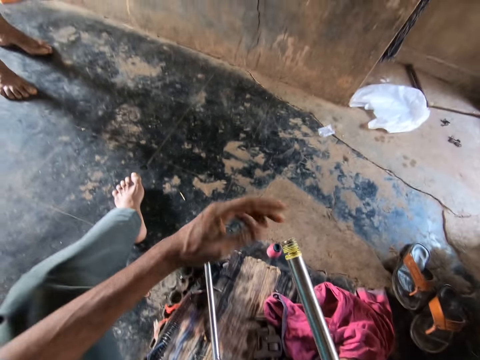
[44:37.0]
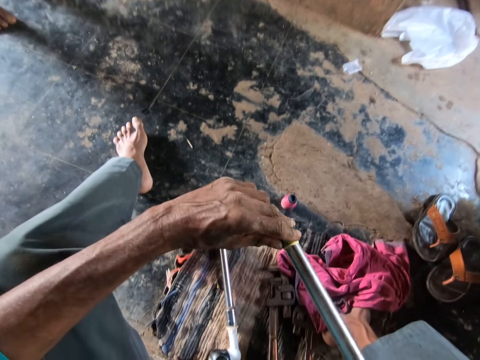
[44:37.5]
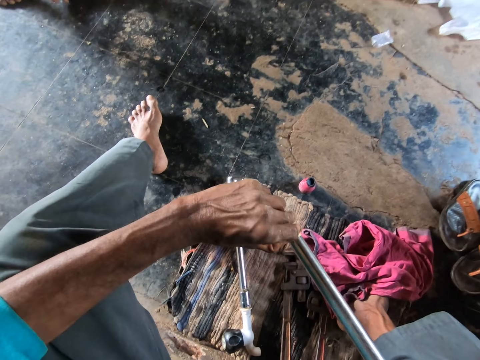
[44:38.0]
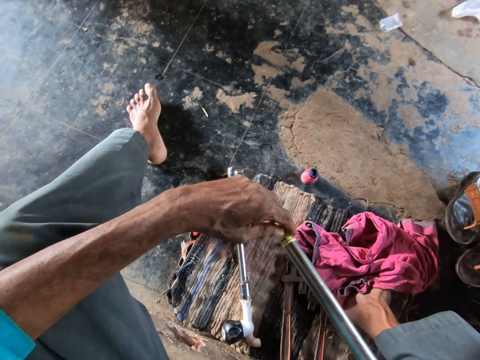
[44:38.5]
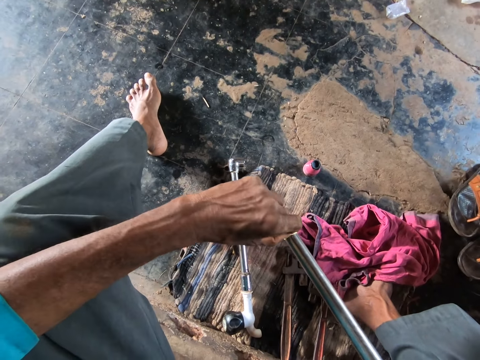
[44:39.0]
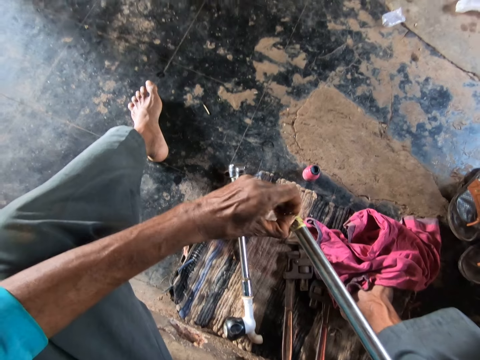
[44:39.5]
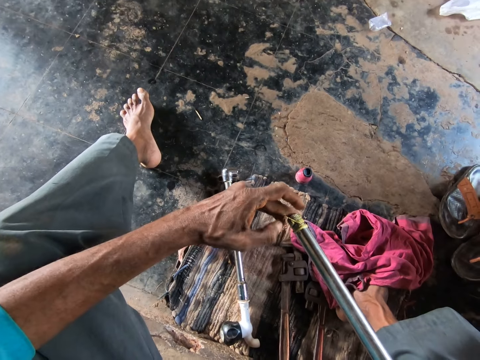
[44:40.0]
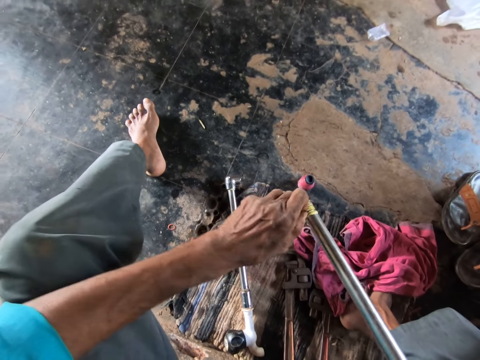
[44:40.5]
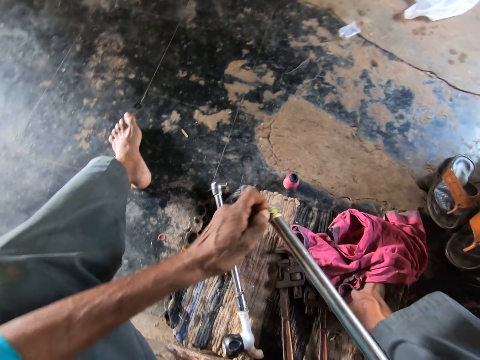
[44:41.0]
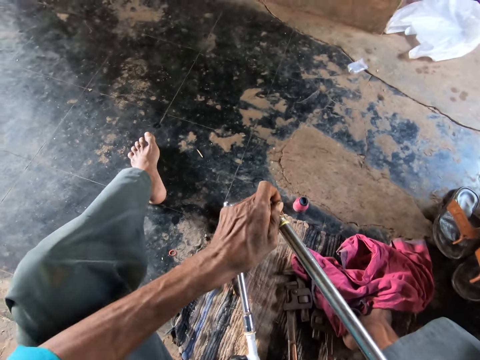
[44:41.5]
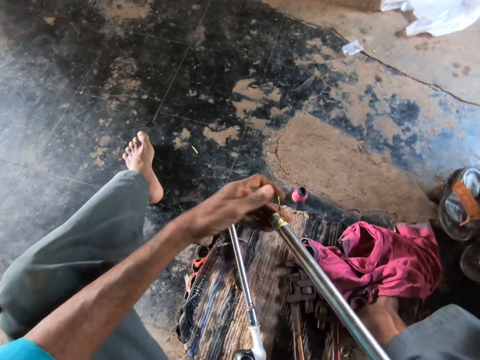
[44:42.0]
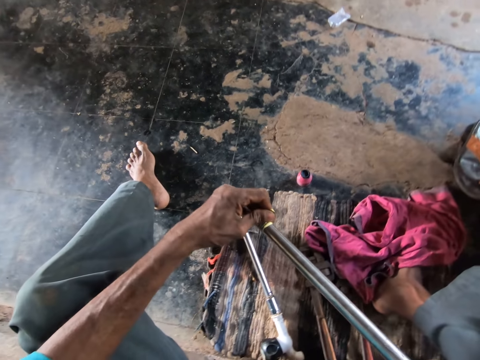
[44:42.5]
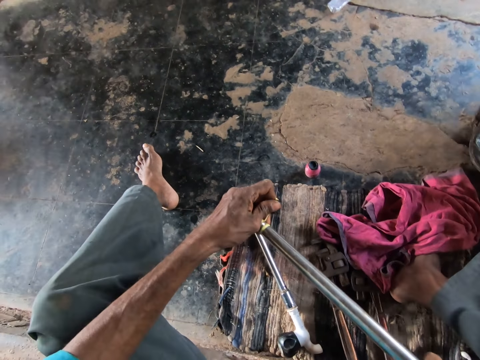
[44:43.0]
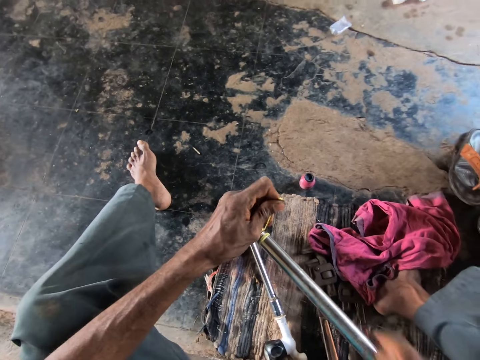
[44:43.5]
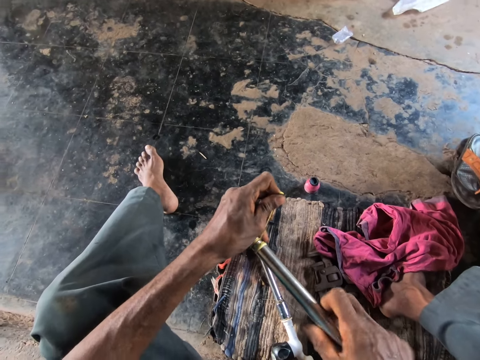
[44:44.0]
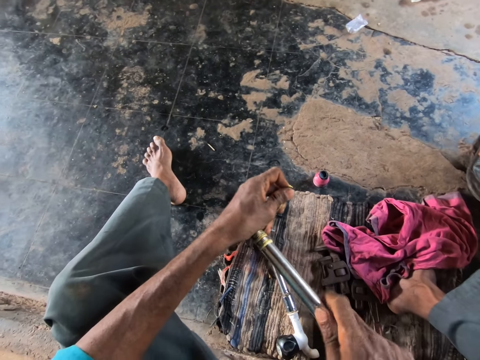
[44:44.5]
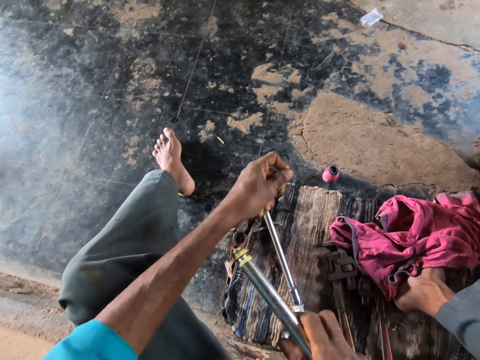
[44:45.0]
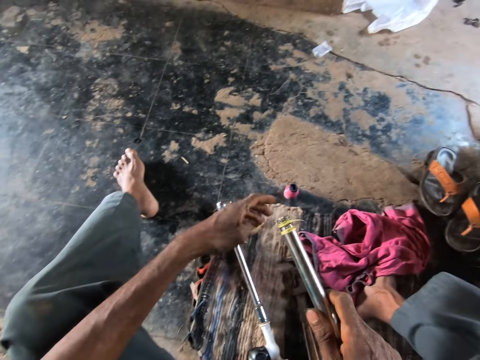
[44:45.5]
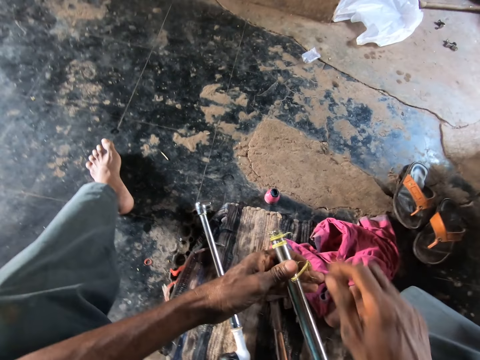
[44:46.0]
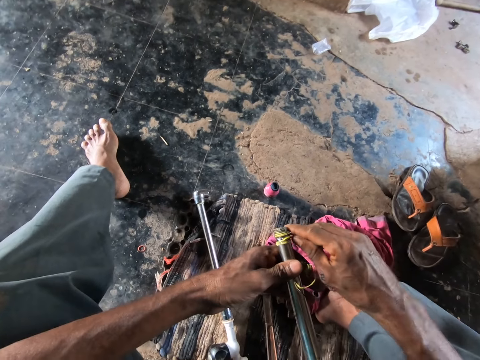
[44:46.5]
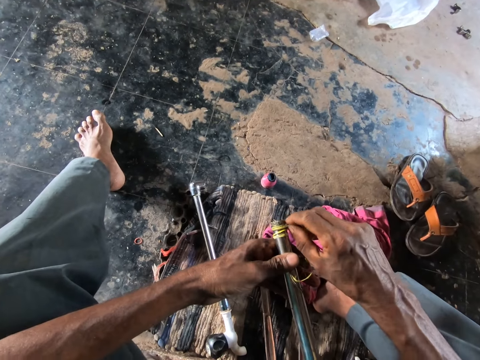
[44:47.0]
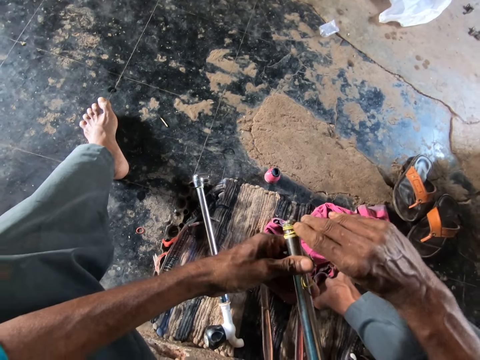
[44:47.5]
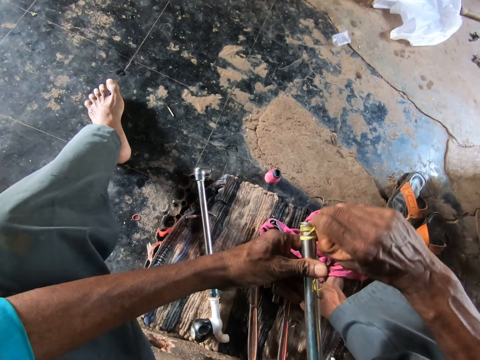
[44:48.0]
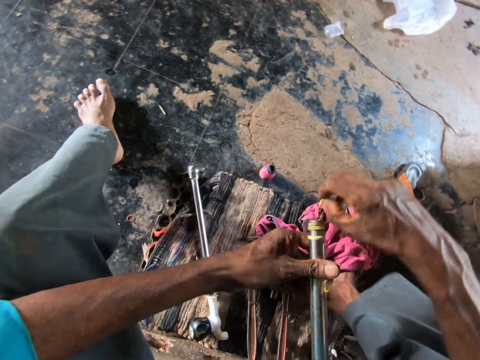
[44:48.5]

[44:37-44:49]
The camera wearer removes a thread on the pipe in his left hand with his left hand. He holds the pipe with his left hand. He removes the thread on the pipe in his left hand with his right hand.

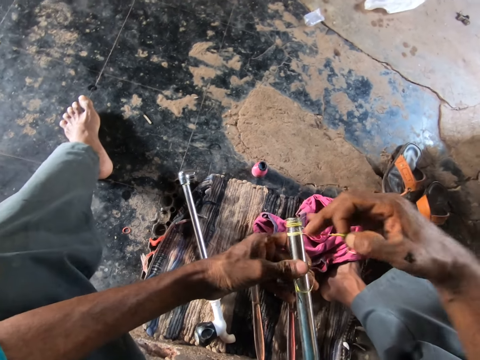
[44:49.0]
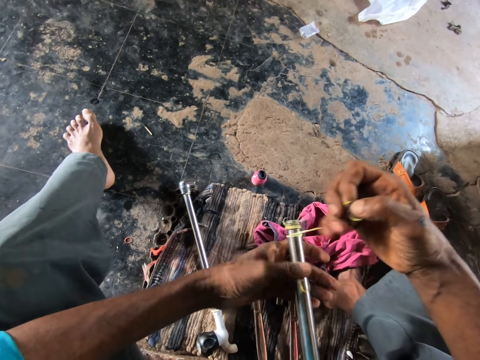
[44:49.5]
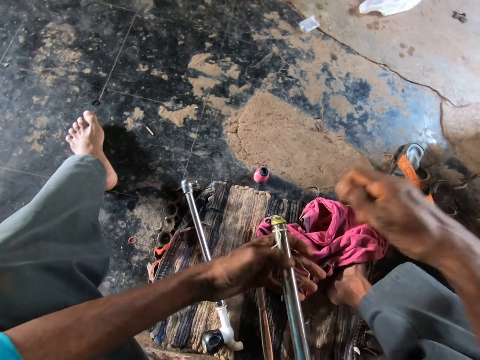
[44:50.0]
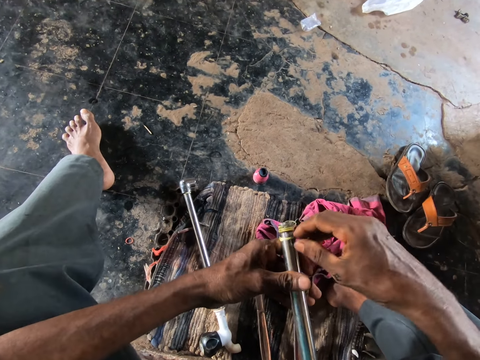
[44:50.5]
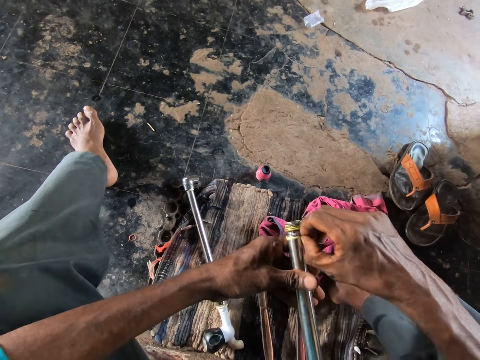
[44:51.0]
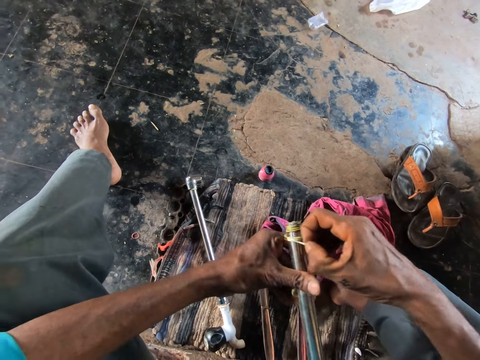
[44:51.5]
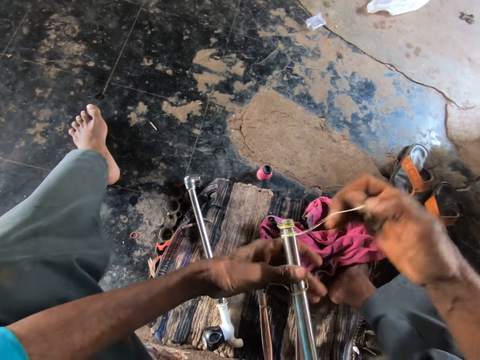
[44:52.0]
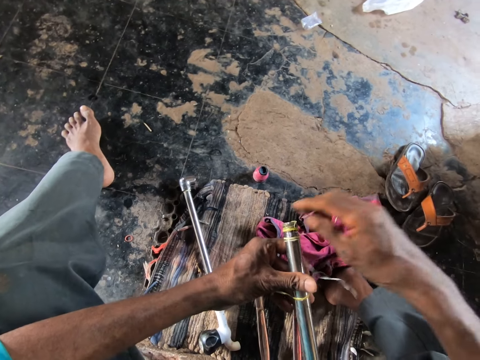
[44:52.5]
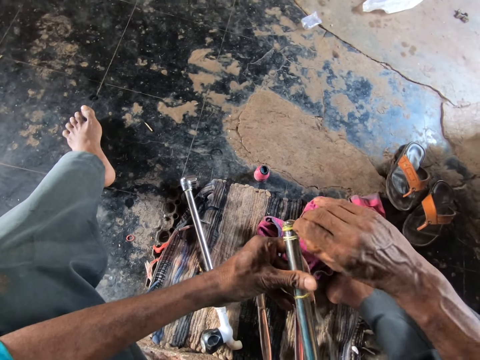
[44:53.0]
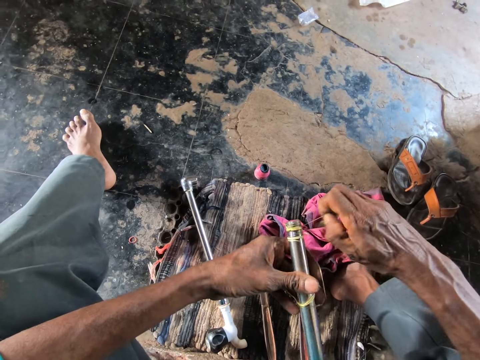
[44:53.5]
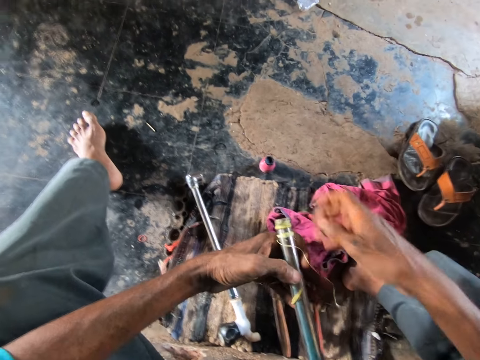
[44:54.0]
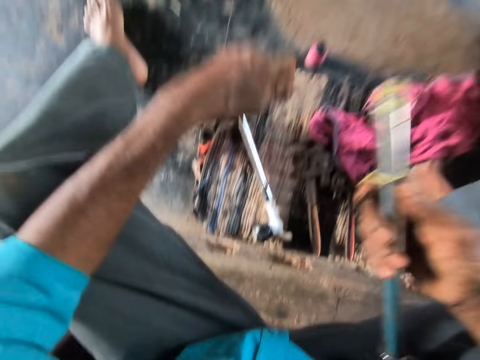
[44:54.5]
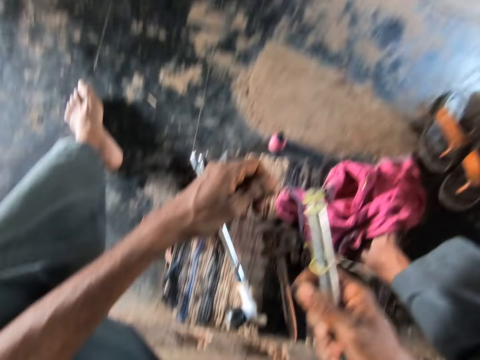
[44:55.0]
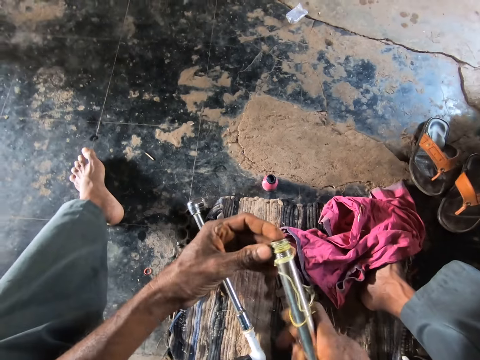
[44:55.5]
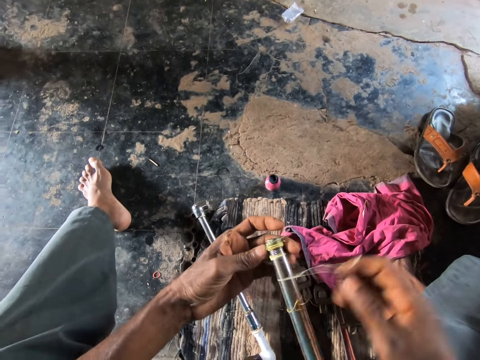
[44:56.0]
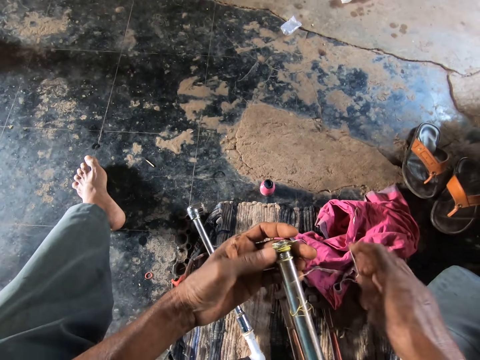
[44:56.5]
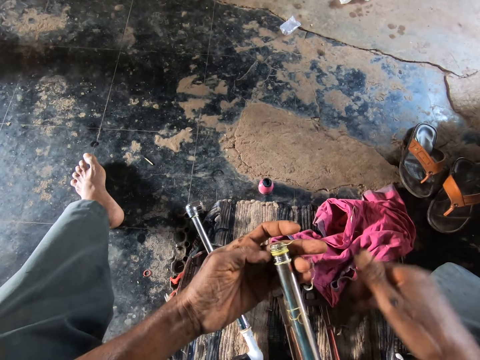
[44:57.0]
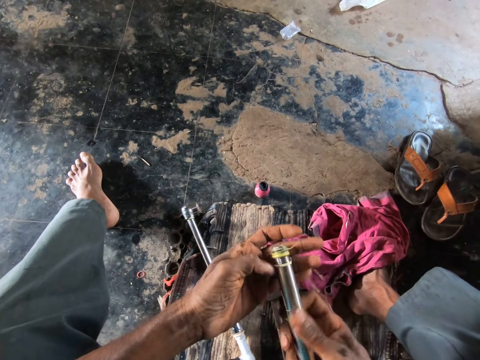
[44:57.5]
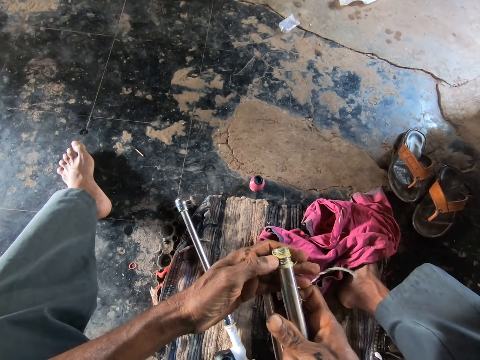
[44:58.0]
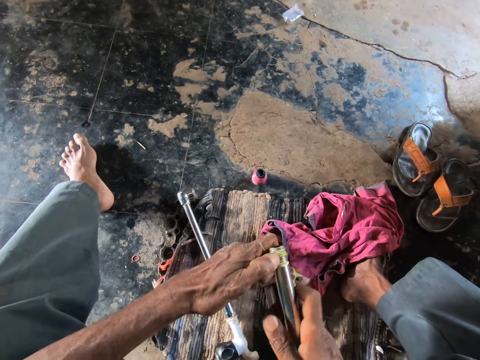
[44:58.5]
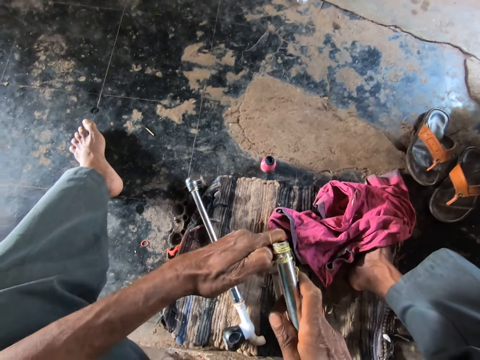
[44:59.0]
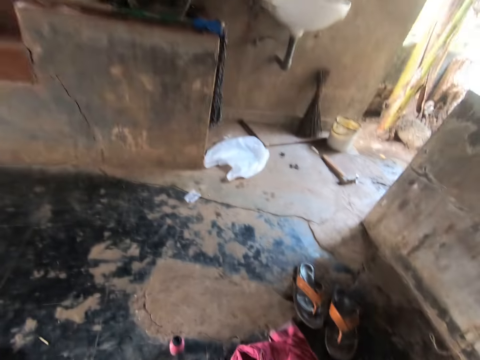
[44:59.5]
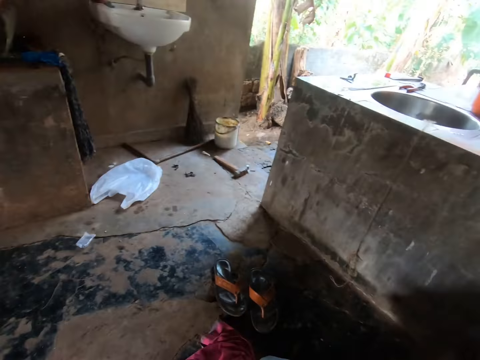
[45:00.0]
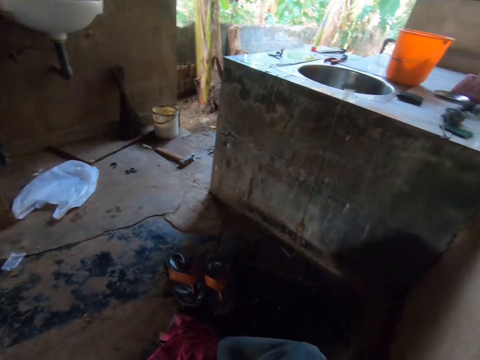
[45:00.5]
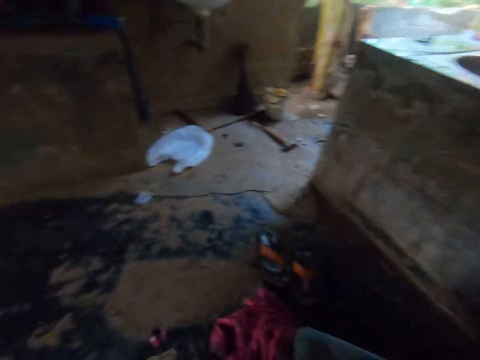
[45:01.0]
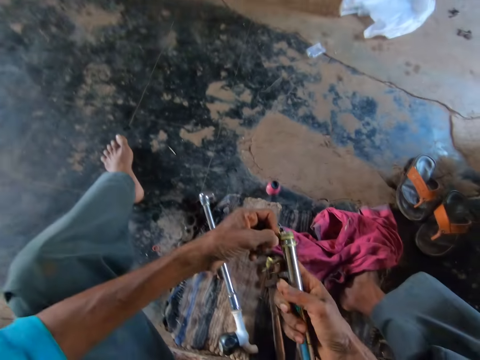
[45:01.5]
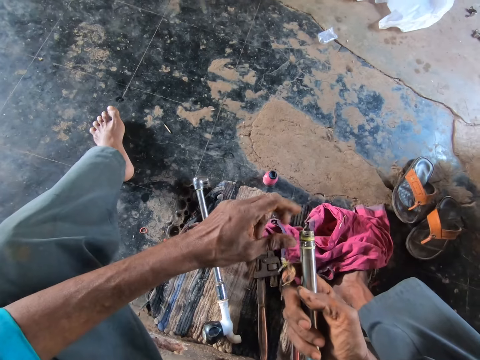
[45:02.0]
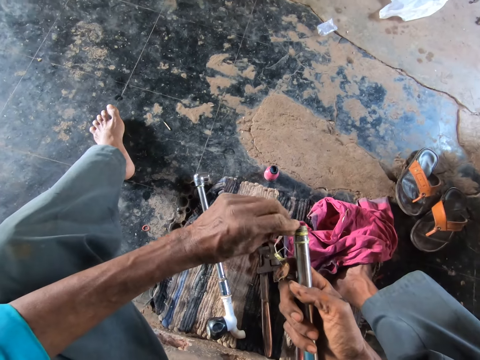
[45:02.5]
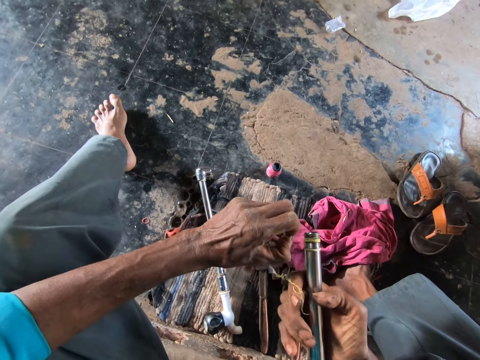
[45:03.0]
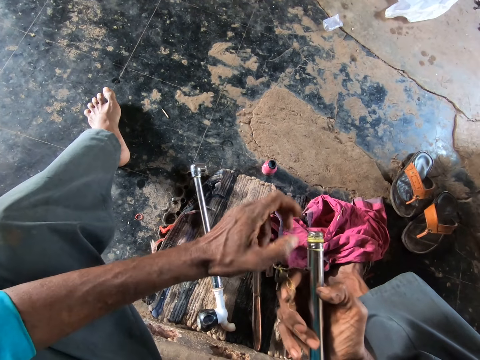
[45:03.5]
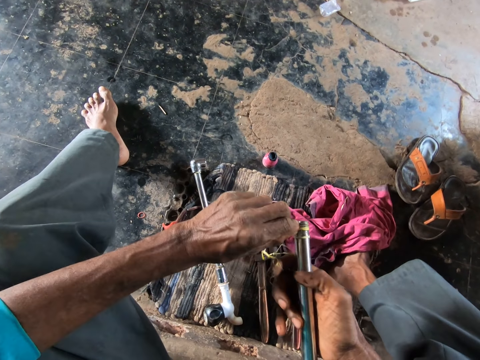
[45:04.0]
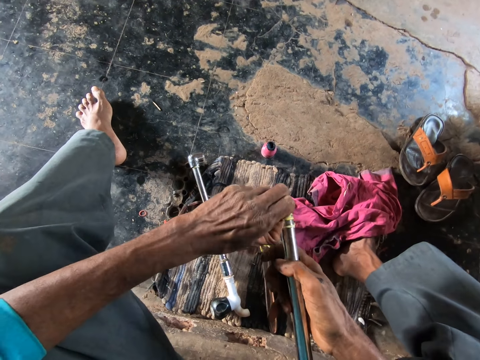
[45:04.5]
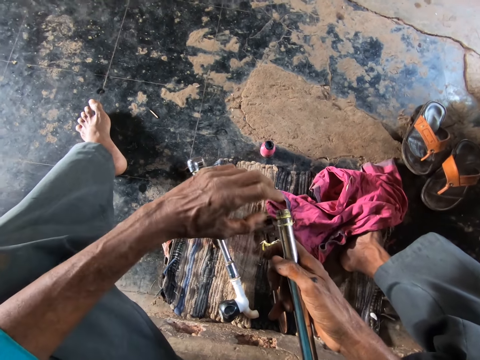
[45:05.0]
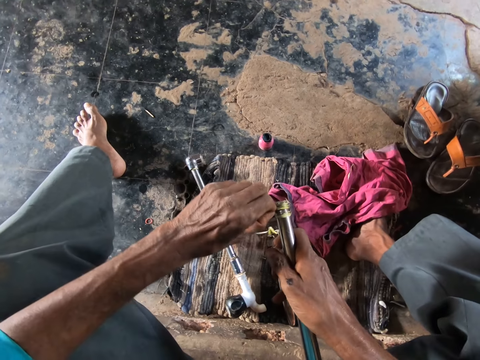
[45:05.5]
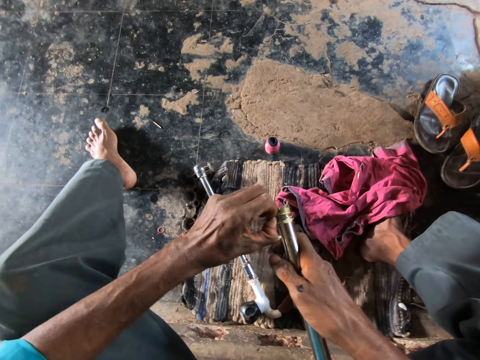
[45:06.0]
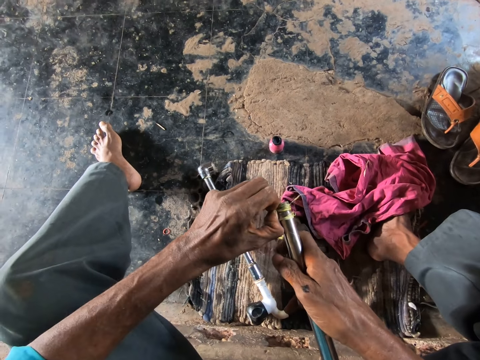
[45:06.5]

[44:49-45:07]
The camera wearer drops the thread on the floor with his right hand. He removes the thread on the pipe in his left hand with his right hand. He passes the pipe from his left hand to his right hand. He holds the pipe with his left hand. He removes the thread from the pipe in his left hand with his right hand. He holds the pipe with his right hand. He looks around. He removes the thread from the pipe in his right hand with his left hand.
